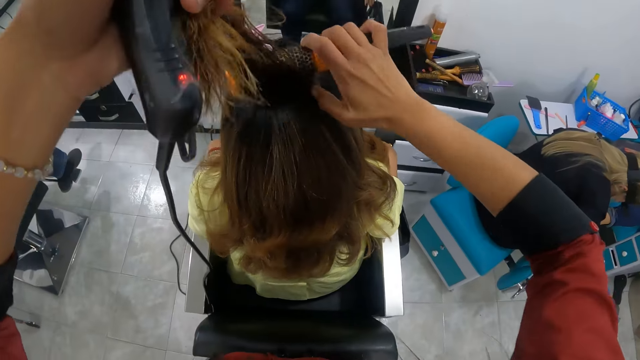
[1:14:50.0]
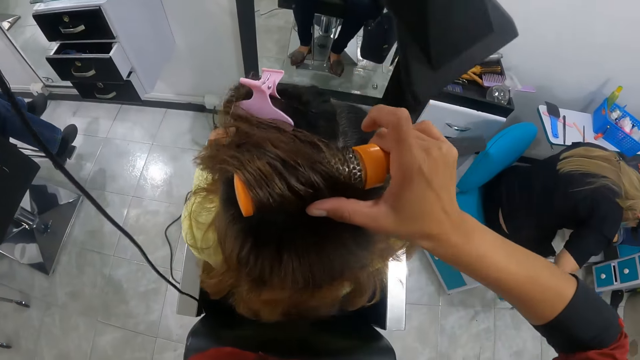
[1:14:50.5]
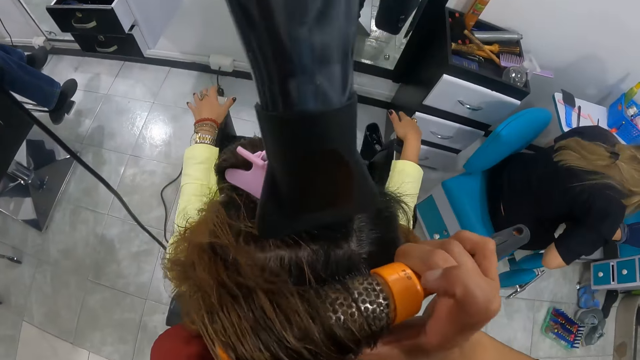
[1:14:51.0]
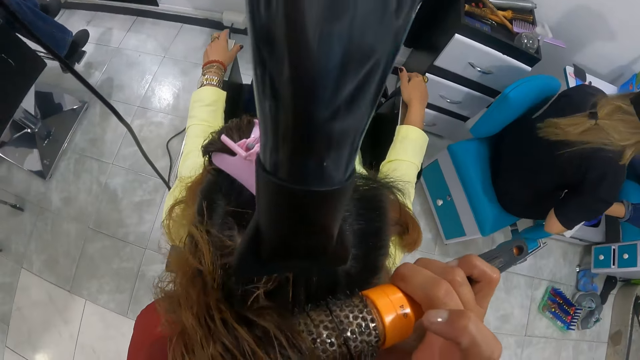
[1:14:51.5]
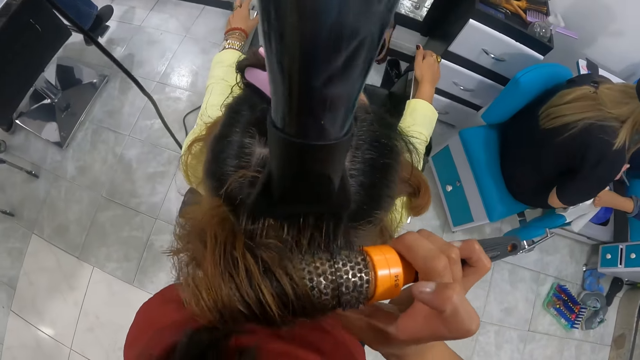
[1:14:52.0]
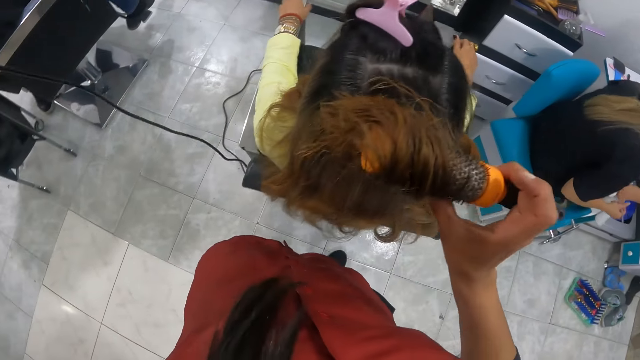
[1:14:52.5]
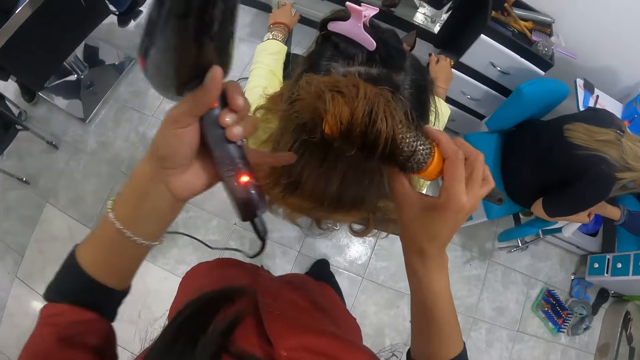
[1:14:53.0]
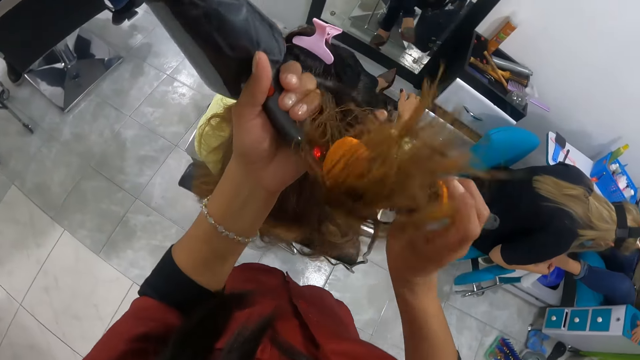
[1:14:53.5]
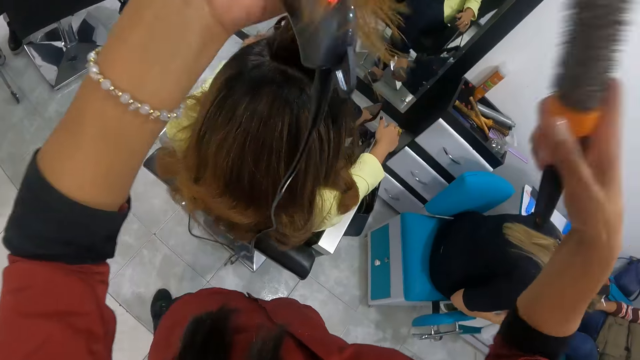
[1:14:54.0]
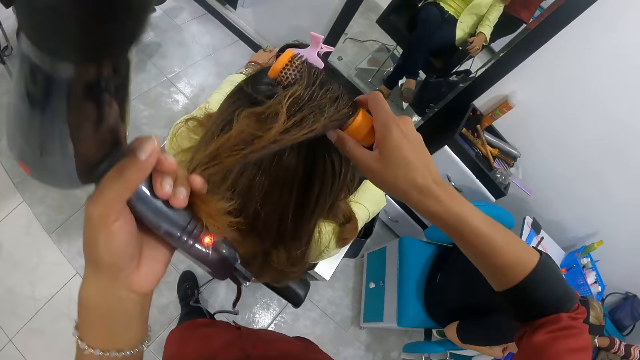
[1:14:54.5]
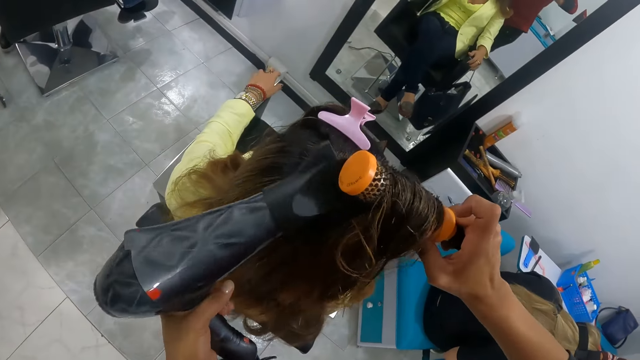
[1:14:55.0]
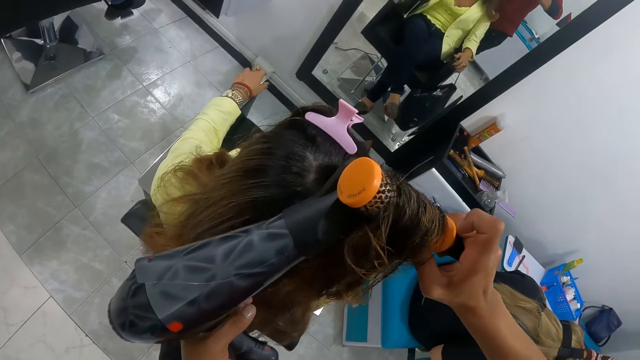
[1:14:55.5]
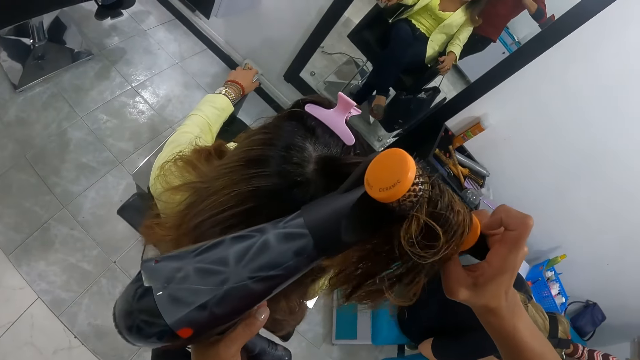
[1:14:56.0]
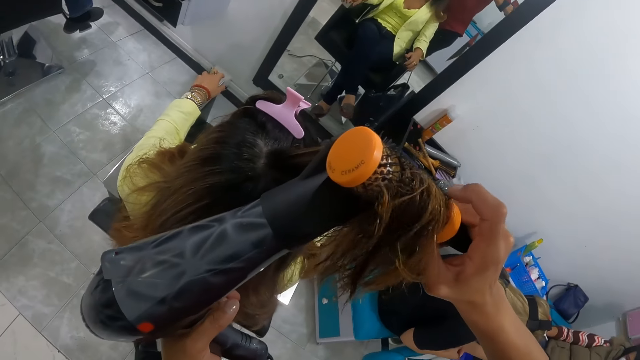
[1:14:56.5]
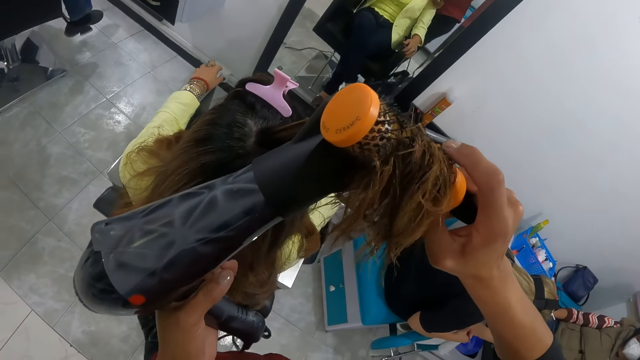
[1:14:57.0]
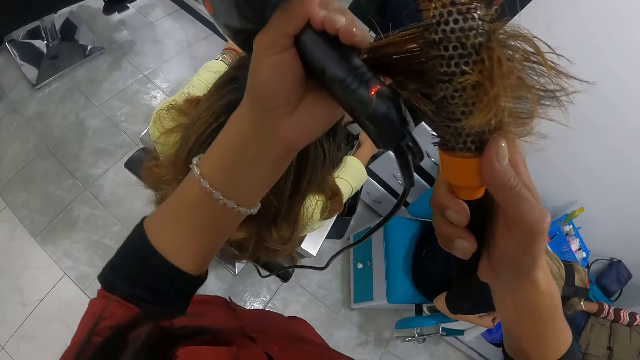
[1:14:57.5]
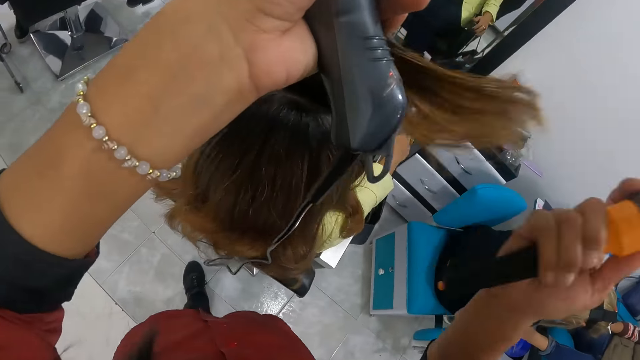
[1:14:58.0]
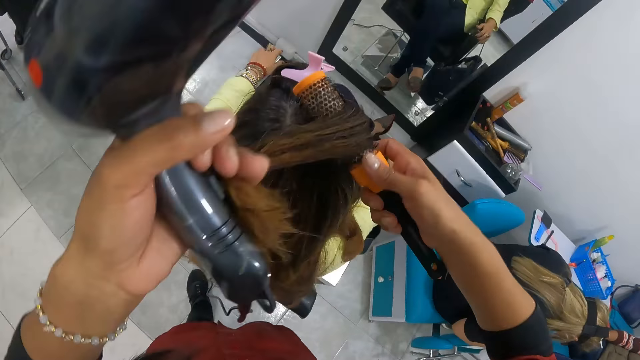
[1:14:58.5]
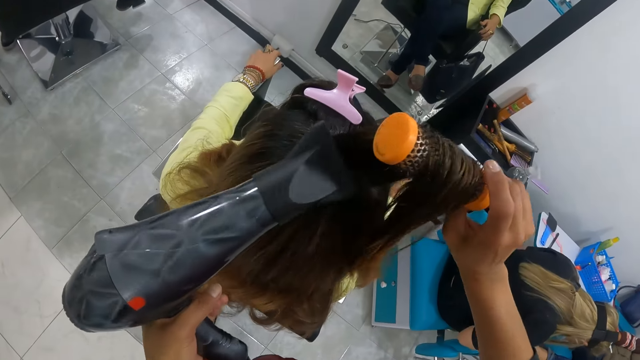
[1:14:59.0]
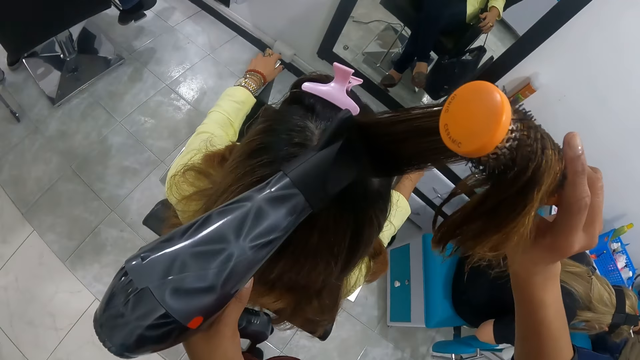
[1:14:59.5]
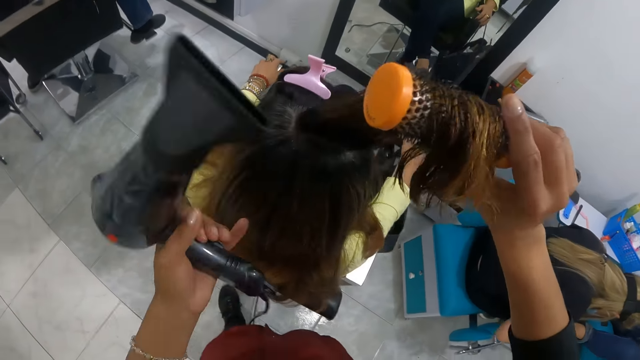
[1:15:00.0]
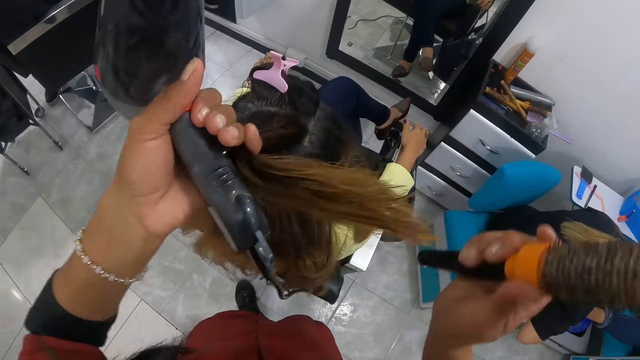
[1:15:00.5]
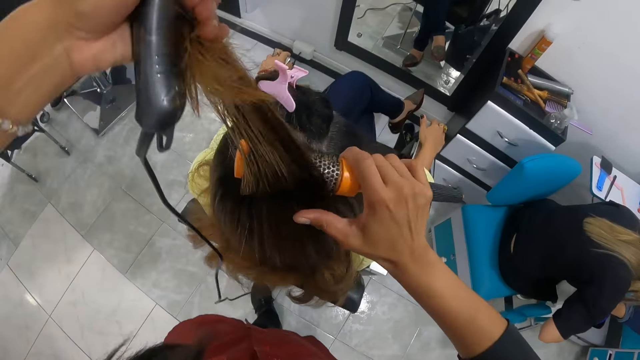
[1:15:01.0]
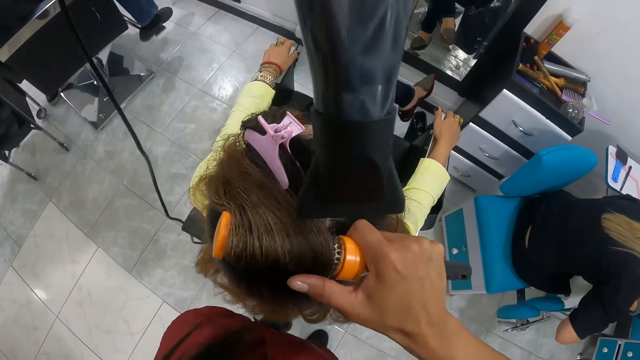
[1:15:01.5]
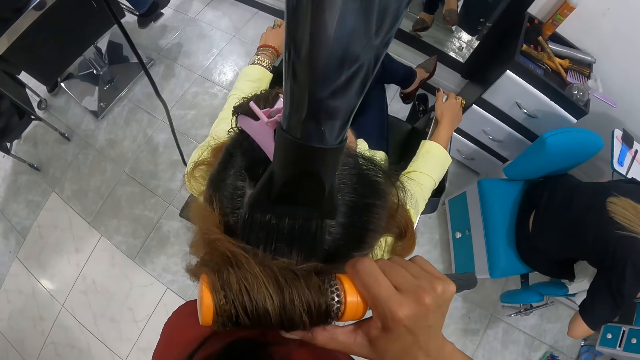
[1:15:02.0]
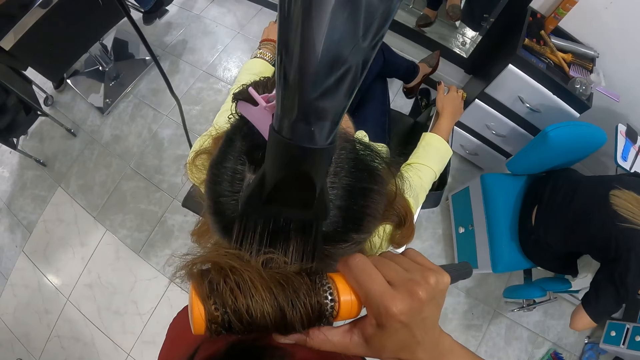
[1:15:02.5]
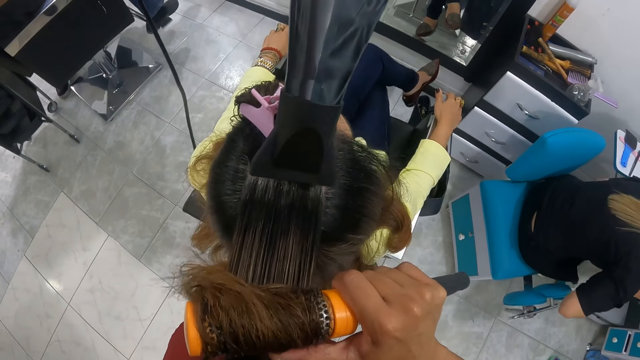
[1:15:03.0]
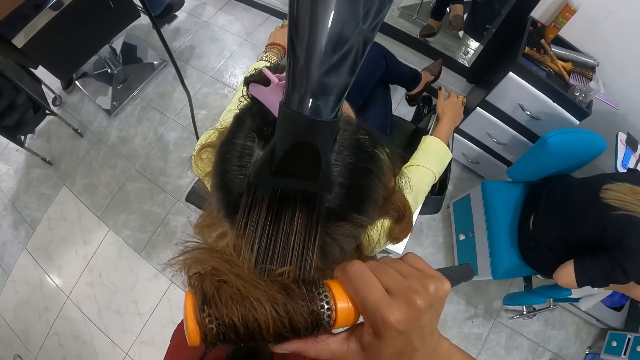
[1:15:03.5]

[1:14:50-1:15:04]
The camera wearer rolls the woman's hair with the roller brush in her right hand. She dries the woman's hair with the hair dryer in her left hand. She holds the woman's hair. She rolls the woman's hair with the roller brush in her right hand. She dries the woman's hair with the hair dryer in her left hand. She holds the woman's hair with her left hand. She rolls the woman's hair with the roller brush in her right hand. She dries the woman's hair with the hair dryer in her left hand. She holds the woman's hair with her left hand. She rolls the woman's hair with the roller brush in her right hand. She dries the woman's hair with the hair dryer in her left hand.

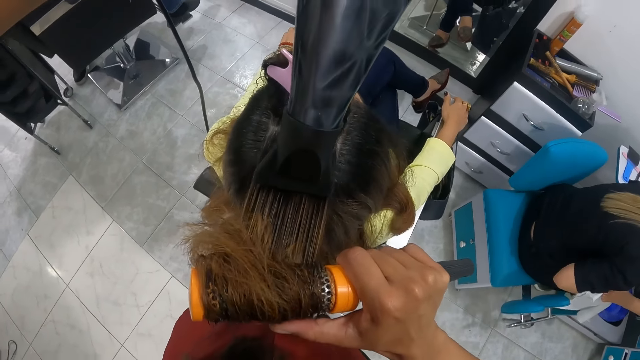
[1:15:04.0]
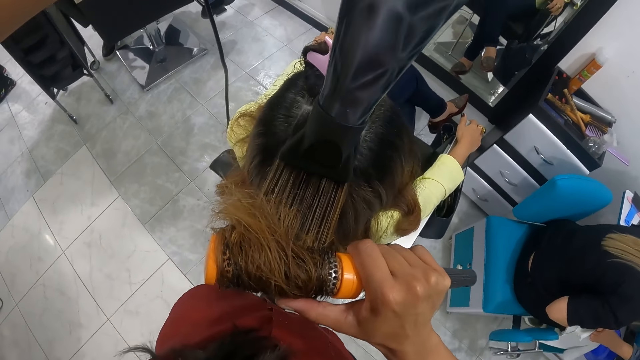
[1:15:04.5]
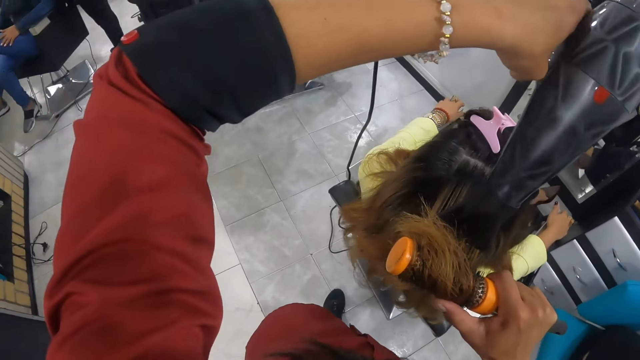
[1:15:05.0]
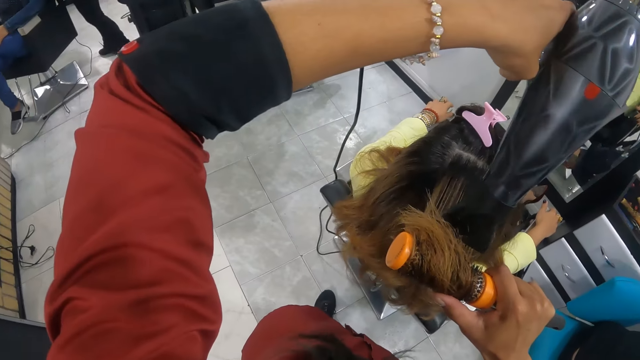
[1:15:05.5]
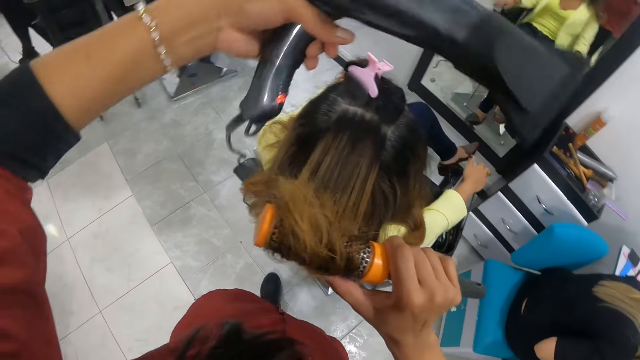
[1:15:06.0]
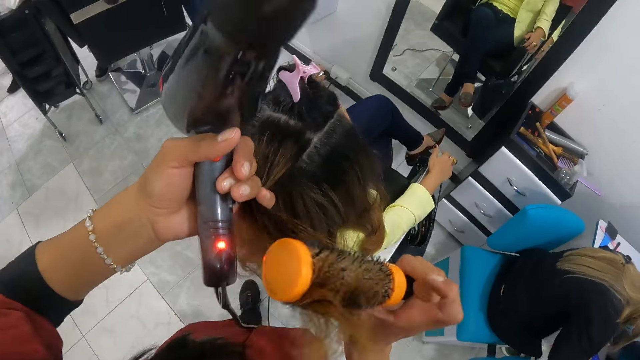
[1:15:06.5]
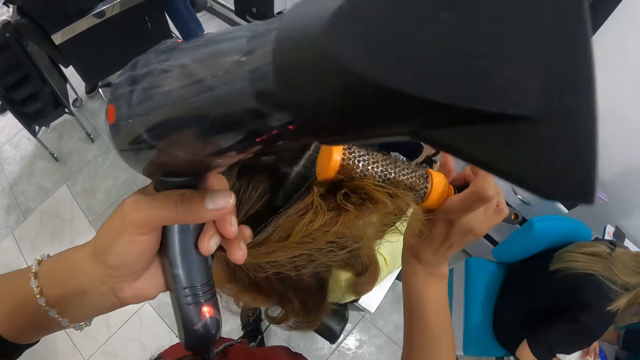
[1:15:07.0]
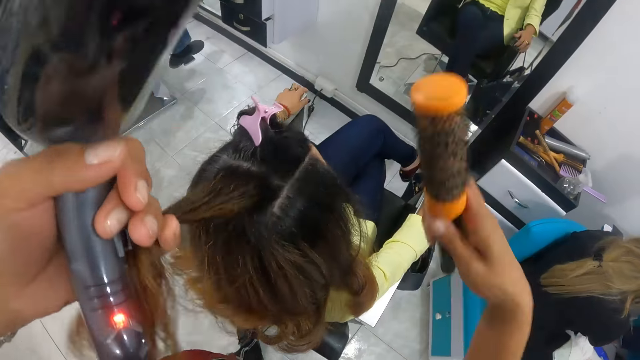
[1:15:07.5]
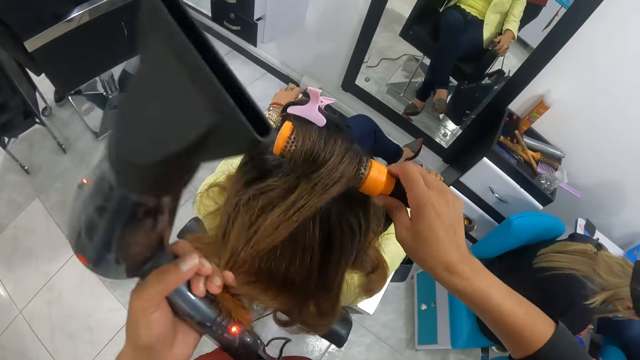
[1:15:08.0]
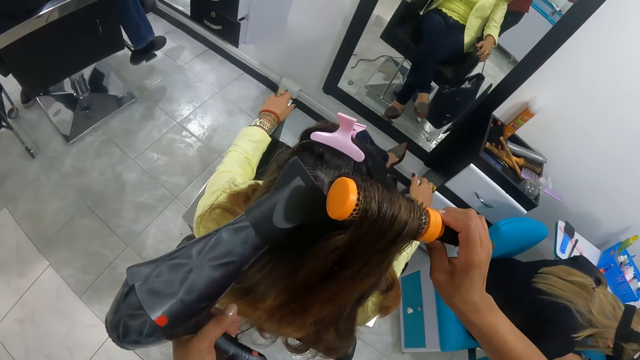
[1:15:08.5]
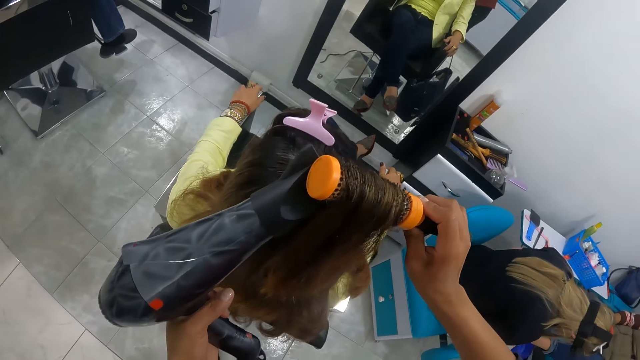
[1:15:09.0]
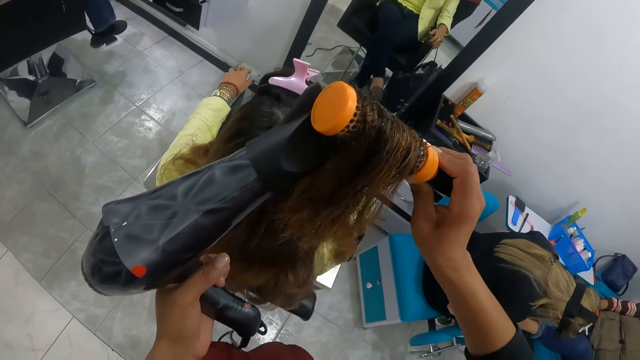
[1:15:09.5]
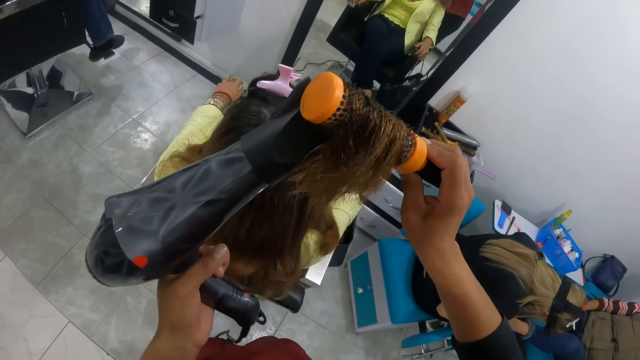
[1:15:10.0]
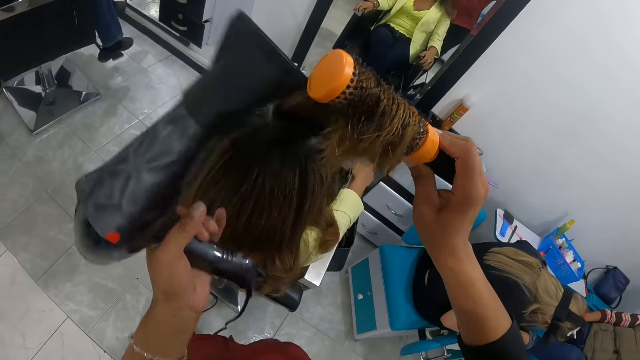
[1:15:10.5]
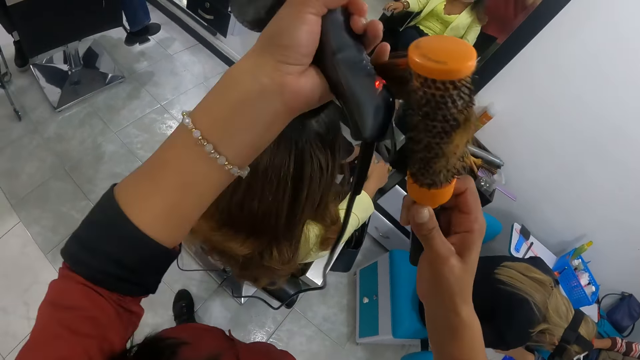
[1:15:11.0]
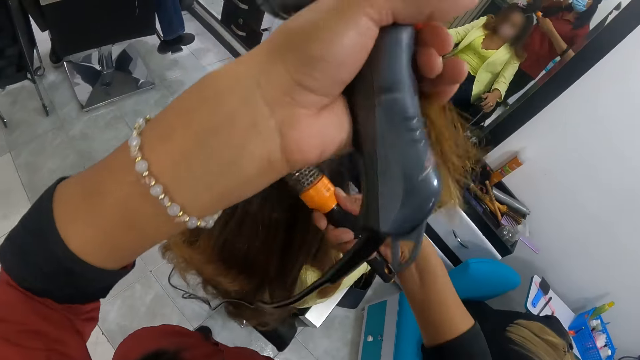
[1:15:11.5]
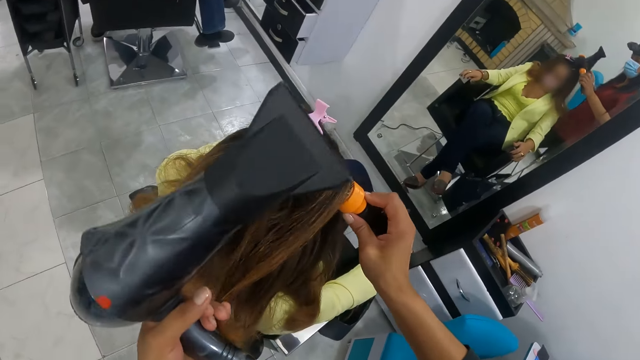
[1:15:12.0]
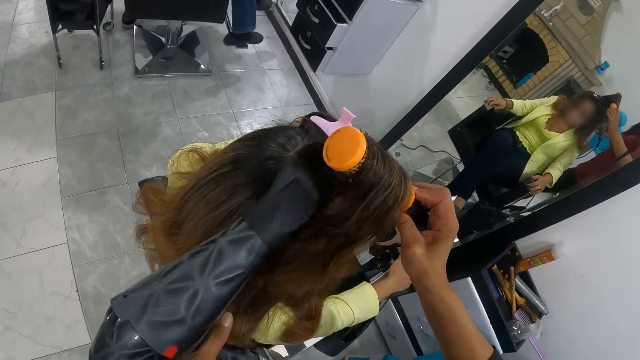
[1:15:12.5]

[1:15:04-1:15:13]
The camera wearer holds the woman's hair with her left hand. She rolls the woman's hair with the roller brush in her right hand. She dries the woman's hair with the hair dryer in her left hand. She holds the woman's hair with her left hand. She rolls the woman's hair with the roller brush in her right hand.
